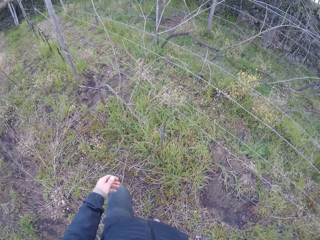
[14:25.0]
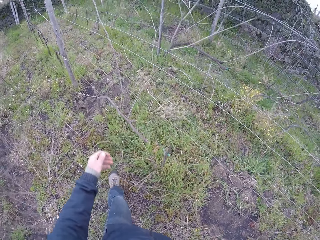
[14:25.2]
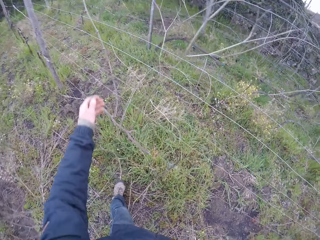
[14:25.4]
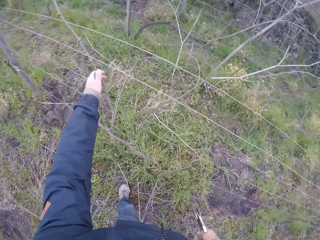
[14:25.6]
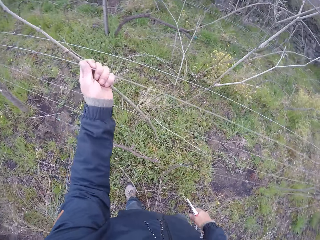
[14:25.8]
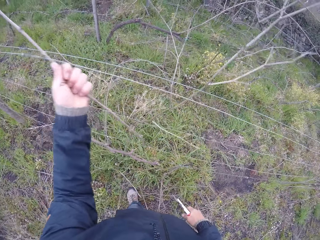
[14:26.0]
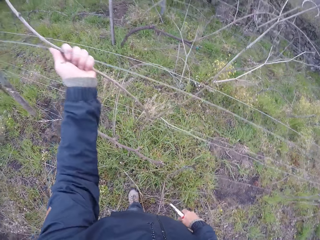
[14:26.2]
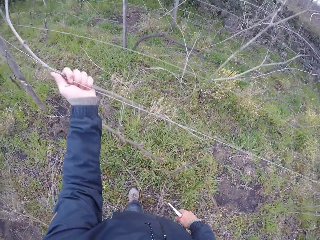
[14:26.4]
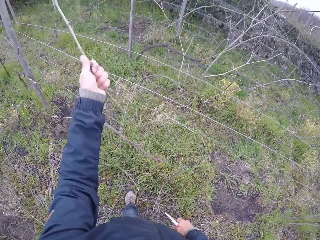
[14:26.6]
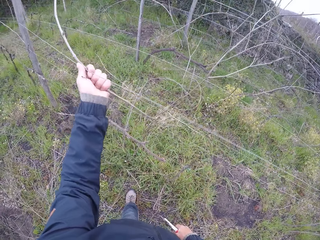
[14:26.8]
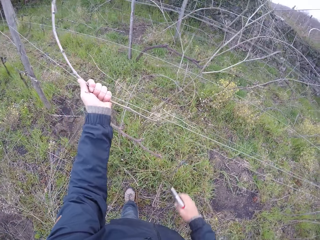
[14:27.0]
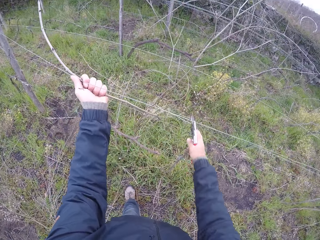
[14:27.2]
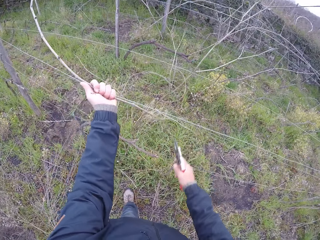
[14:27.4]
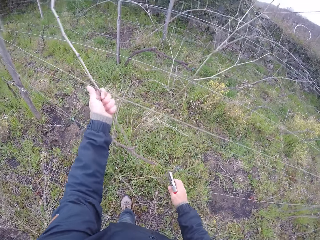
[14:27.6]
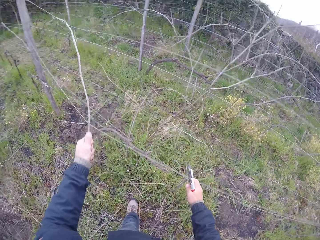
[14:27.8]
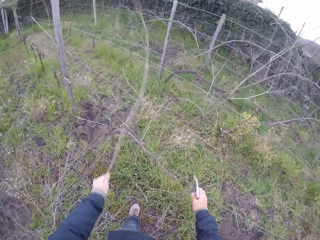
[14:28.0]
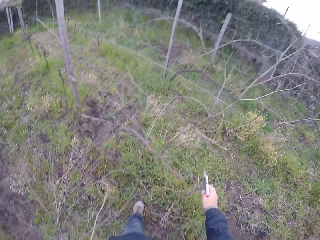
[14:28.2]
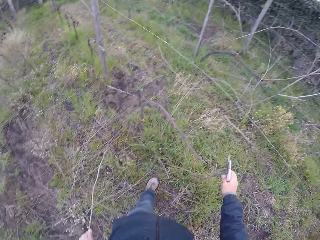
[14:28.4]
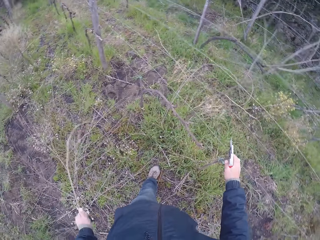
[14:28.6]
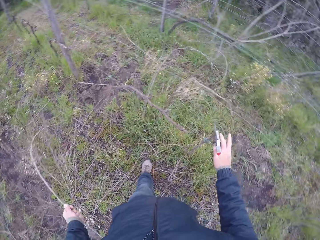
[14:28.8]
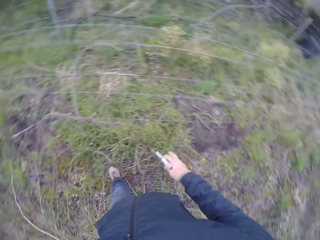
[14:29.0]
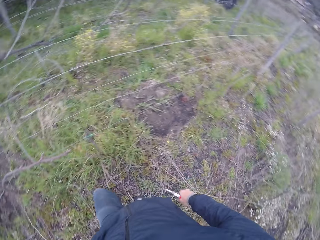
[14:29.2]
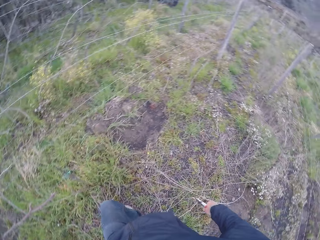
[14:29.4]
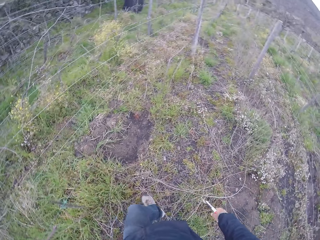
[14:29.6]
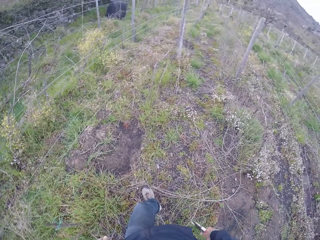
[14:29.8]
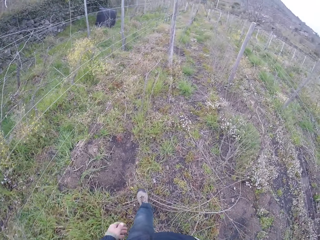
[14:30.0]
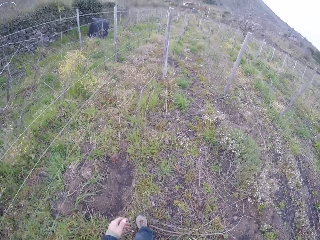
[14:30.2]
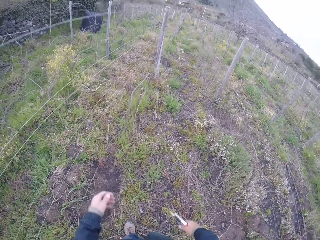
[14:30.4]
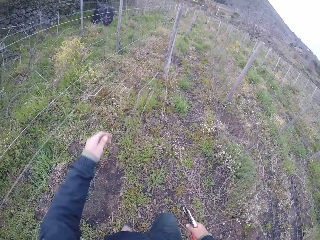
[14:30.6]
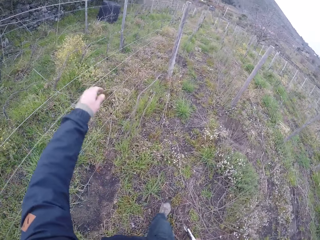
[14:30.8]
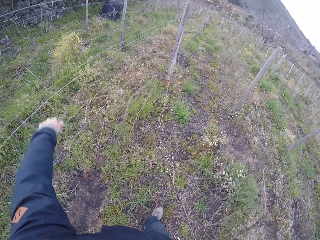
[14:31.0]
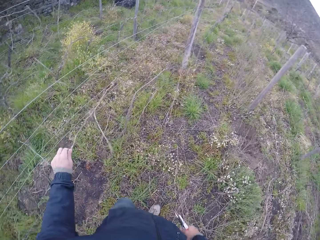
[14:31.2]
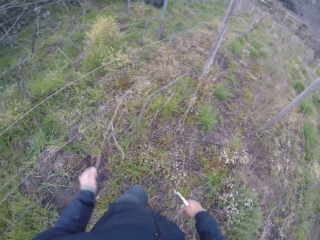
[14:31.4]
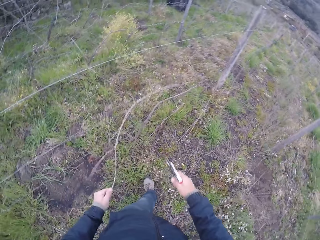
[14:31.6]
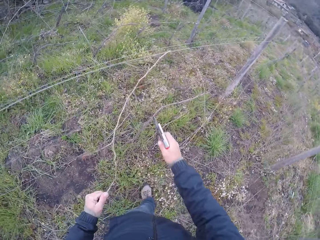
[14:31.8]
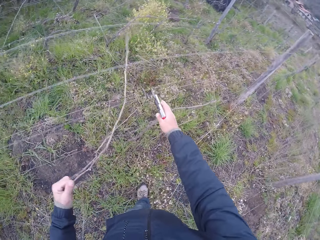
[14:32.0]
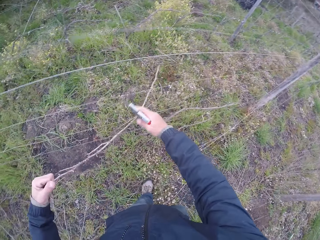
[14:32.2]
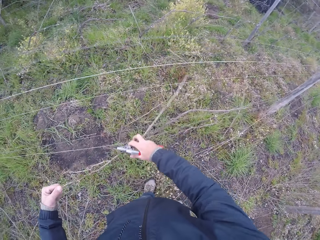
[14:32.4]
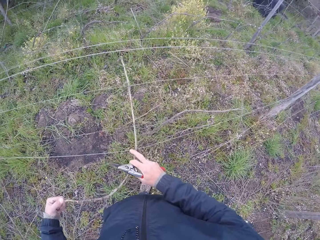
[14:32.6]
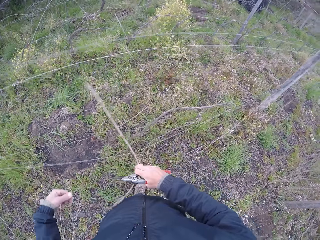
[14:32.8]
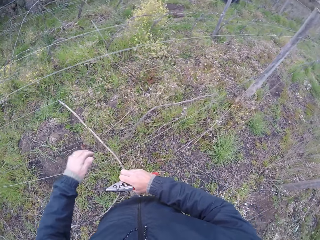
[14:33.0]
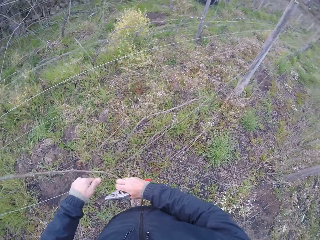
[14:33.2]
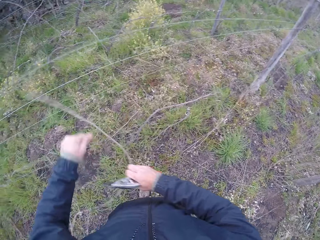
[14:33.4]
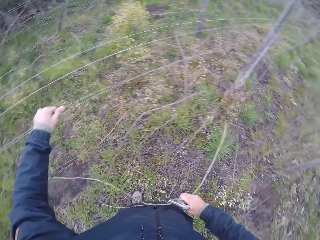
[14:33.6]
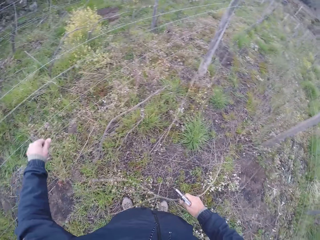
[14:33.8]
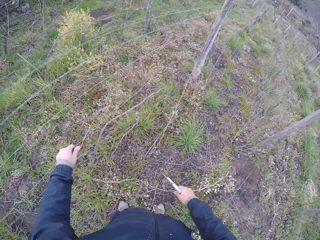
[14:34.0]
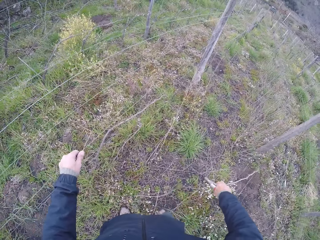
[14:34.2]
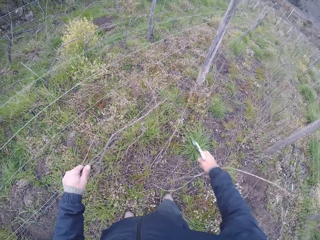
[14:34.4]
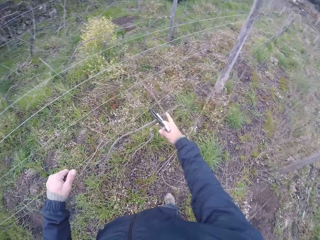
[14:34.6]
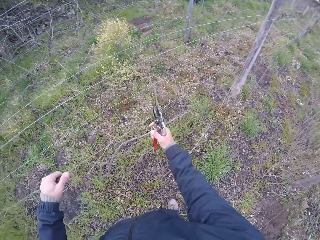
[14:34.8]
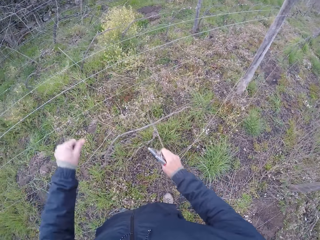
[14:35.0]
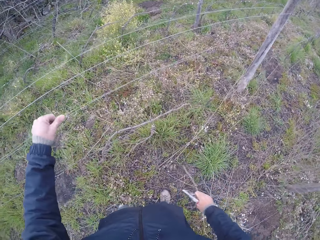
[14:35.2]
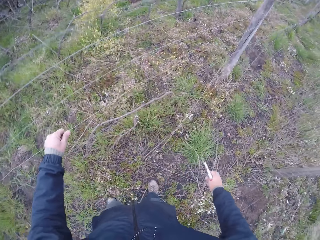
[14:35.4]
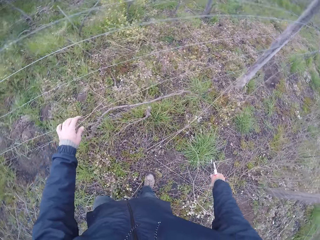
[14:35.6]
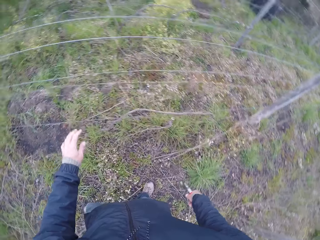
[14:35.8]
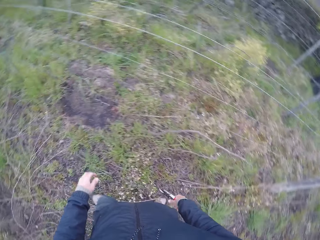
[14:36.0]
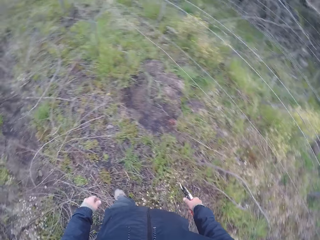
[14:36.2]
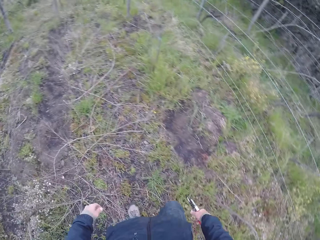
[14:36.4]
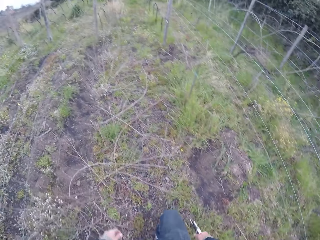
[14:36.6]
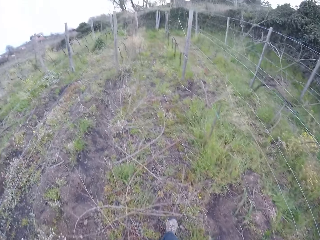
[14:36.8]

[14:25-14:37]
The camera wearer removes twigs from the barbed fence with his left hand. He grabs a twig. He grabs a twig again. He drops the twig on the ground.

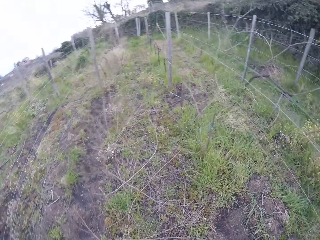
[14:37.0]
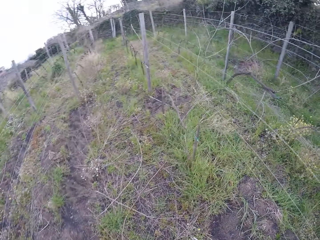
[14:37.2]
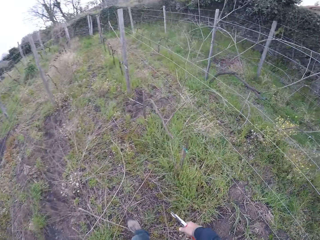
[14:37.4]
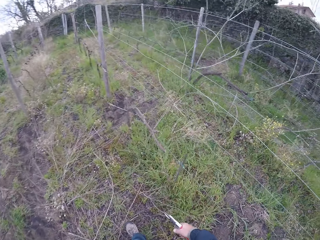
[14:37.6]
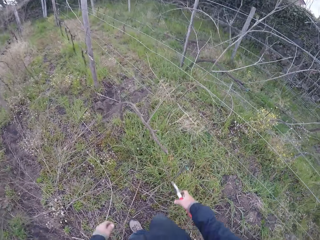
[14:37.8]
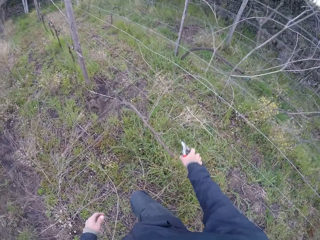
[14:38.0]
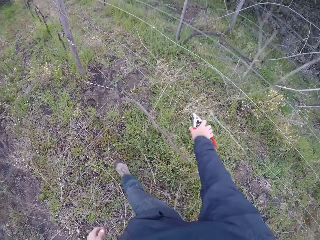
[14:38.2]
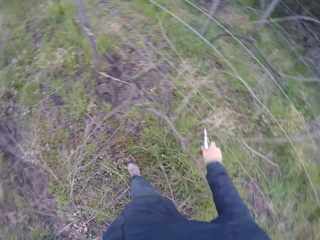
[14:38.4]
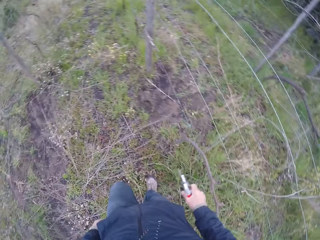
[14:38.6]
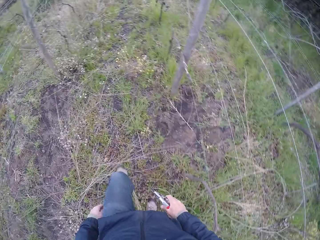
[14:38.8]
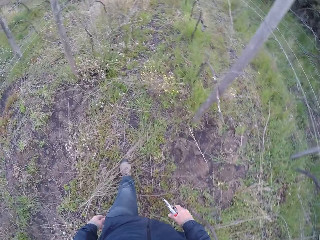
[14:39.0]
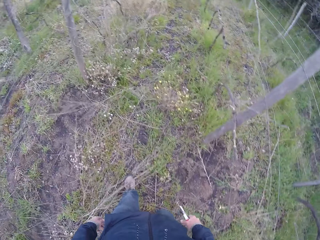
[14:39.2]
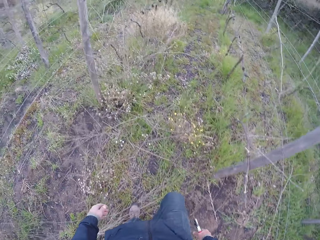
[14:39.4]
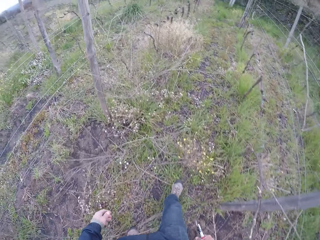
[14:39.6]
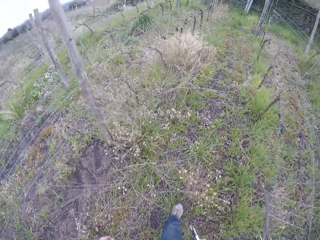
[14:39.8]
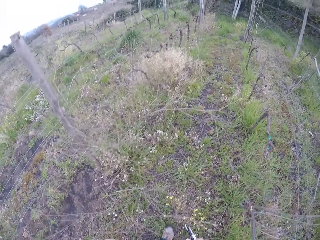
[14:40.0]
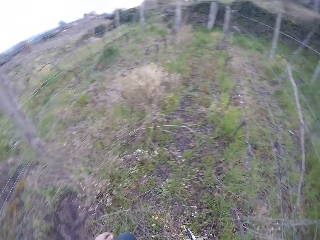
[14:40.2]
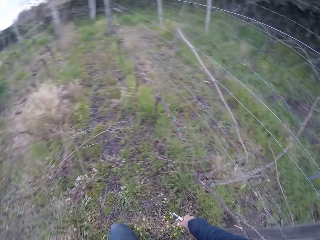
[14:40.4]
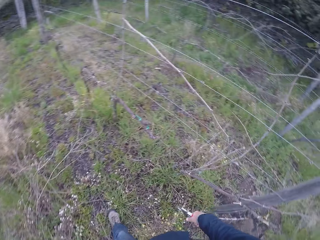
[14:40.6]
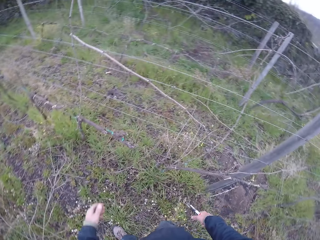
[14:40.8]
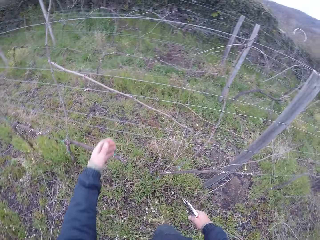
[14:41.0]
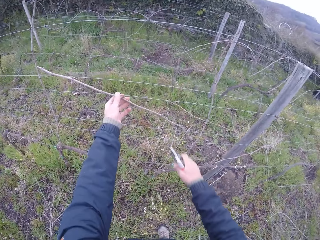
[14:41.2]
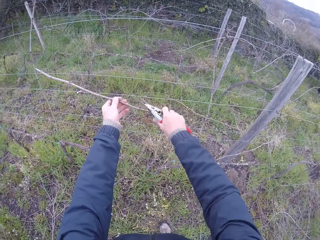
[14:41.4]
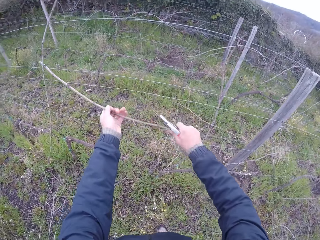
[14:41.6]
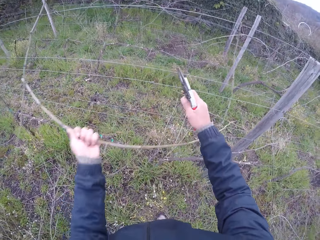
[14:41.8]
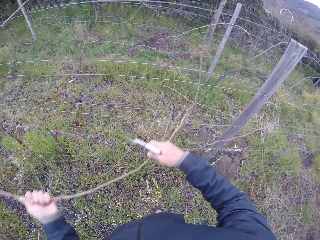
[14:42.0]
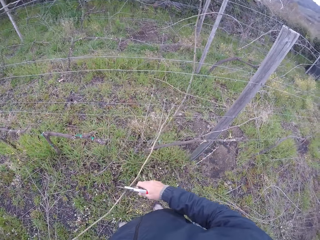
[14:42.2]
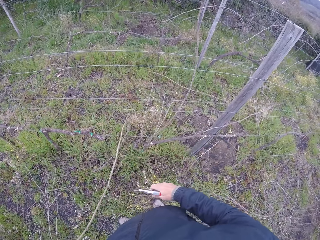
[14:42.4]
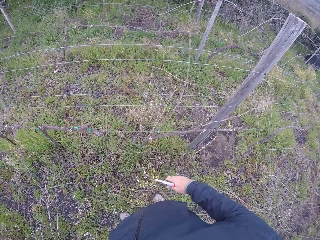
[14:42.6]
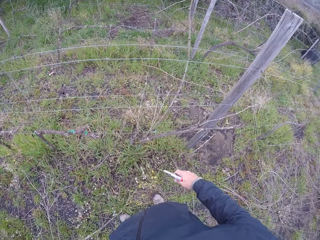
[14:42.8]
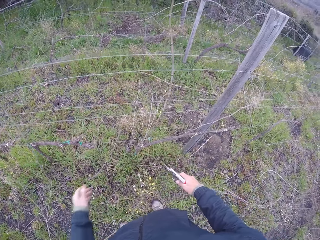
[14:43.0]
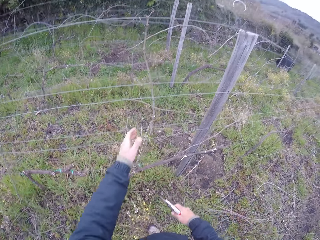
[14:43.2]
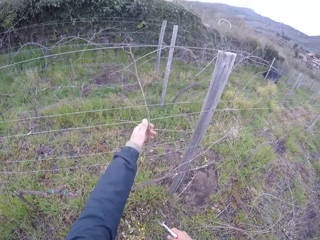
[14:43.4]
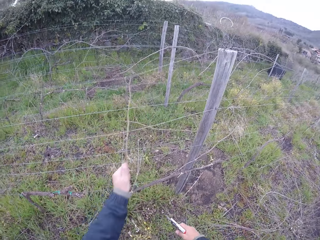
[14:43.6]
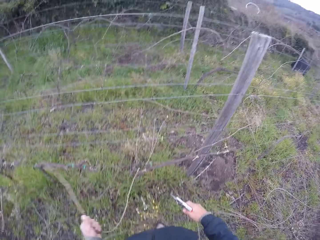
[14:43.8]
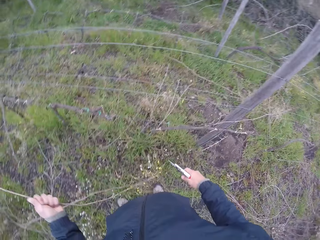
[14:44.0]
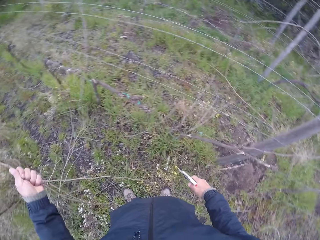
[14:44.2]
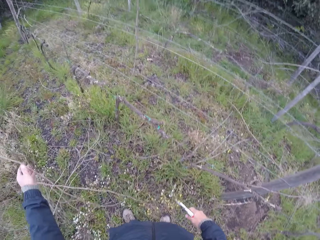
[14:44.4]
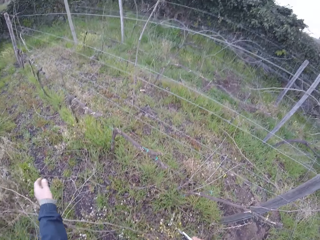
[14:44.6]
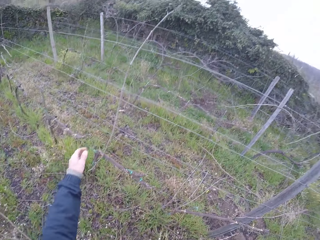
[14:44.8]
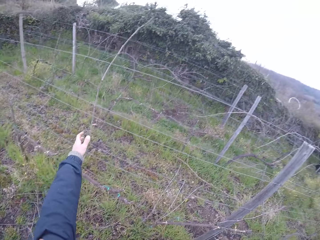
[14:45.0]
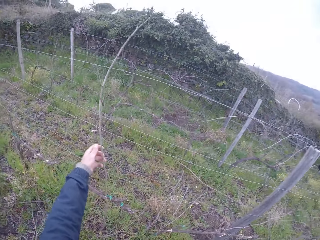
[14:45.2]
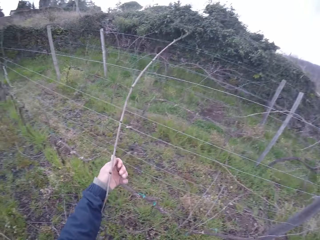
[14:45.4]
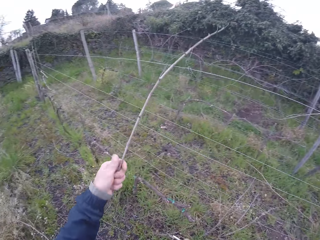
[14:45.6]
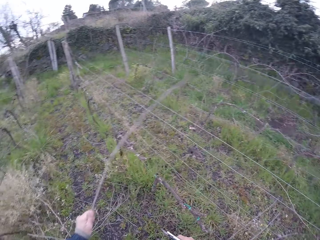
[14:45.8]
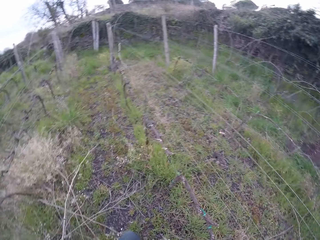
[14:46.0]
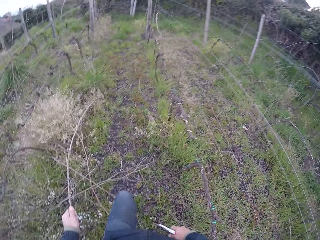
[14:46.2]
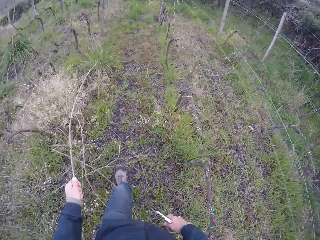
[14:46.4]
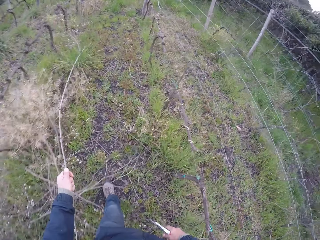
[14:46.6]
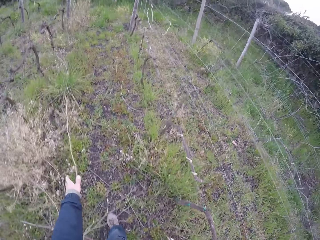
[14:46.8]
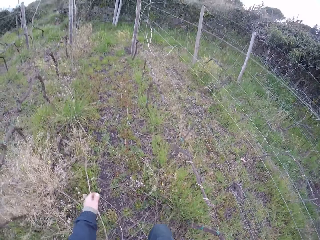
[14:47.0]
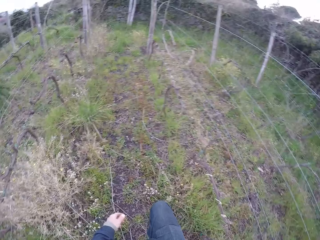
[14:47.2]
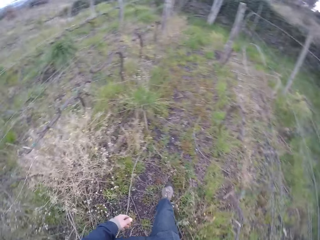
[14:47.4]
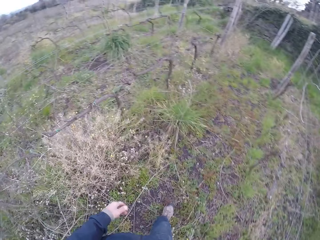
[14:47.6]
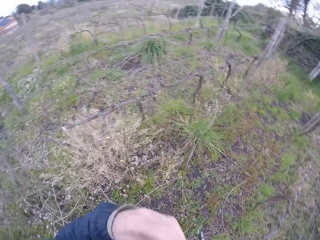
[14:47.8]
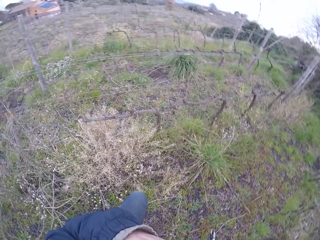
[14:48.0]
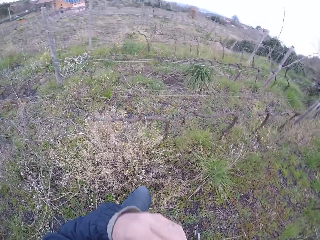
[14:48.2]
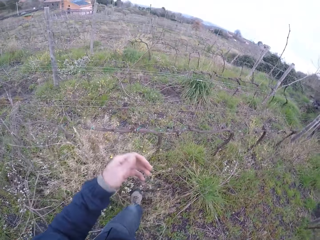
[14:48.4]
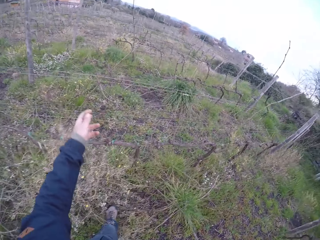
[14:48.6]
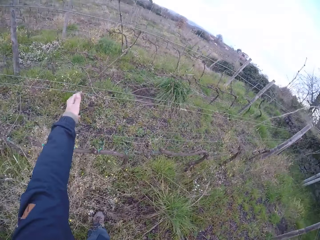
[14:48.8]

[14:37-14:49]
The camera wearer cuts a twig with the pruner in his right hand. He grabs a twig. He cuts the twig with the pruner in his right hand. He removes twigs from the barbed fence with his left hand. He grabs a twig. He grabs a twig again. He drops the twig on the ground.
